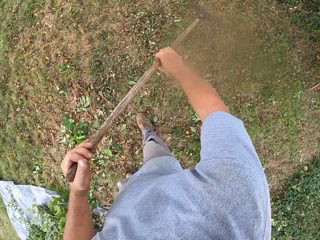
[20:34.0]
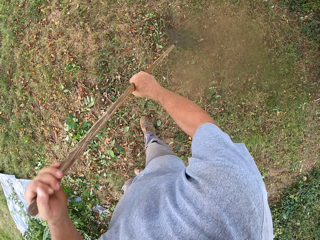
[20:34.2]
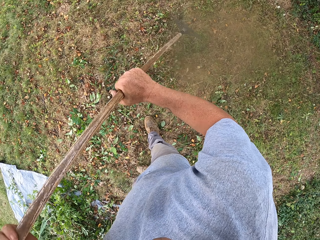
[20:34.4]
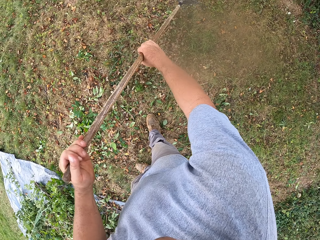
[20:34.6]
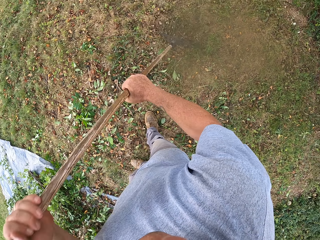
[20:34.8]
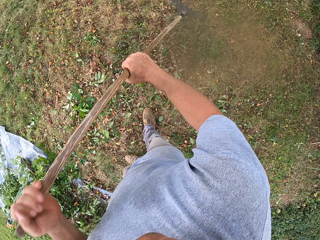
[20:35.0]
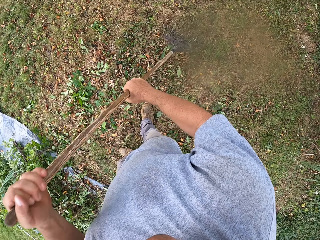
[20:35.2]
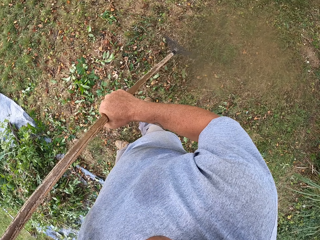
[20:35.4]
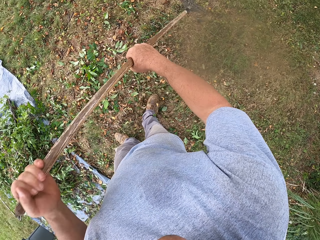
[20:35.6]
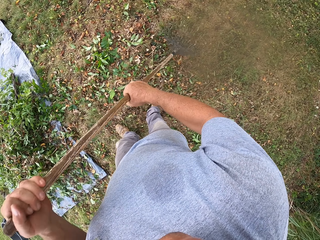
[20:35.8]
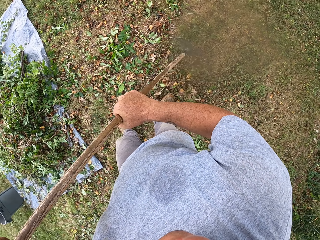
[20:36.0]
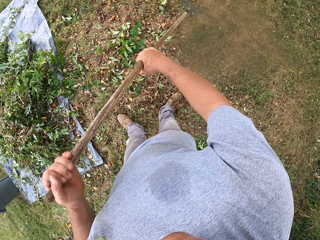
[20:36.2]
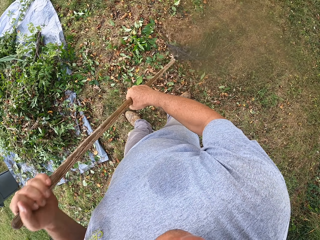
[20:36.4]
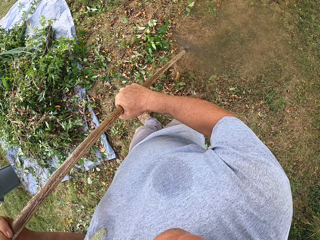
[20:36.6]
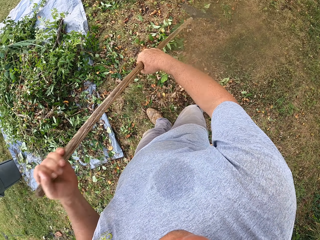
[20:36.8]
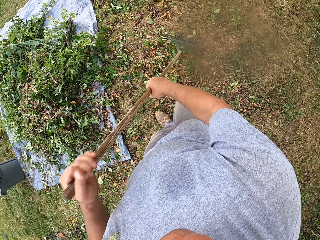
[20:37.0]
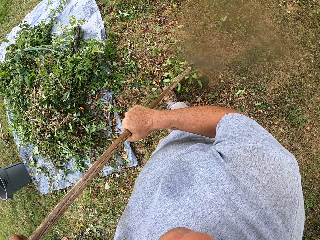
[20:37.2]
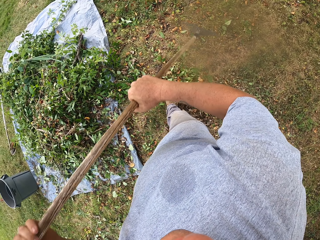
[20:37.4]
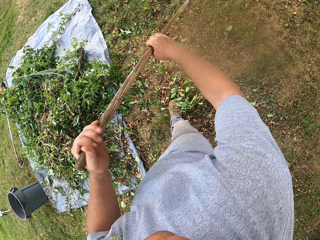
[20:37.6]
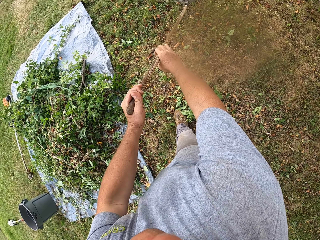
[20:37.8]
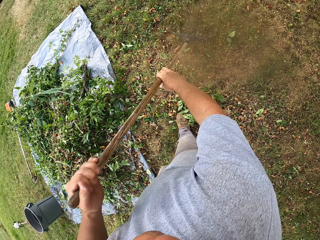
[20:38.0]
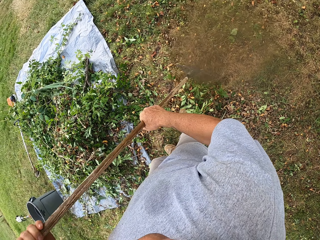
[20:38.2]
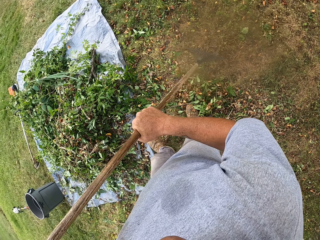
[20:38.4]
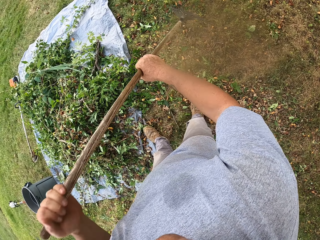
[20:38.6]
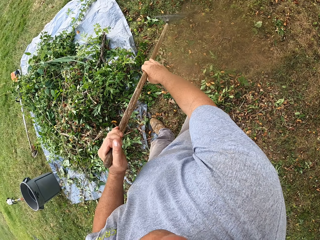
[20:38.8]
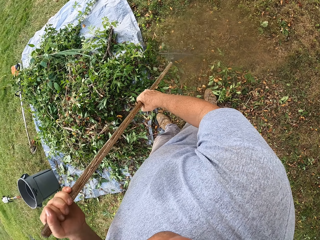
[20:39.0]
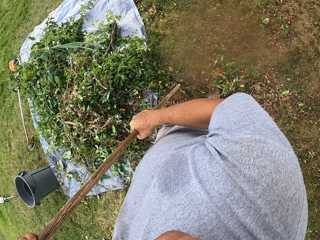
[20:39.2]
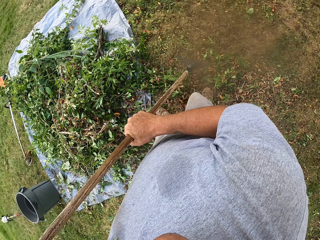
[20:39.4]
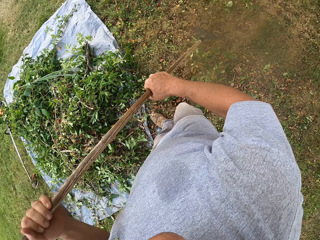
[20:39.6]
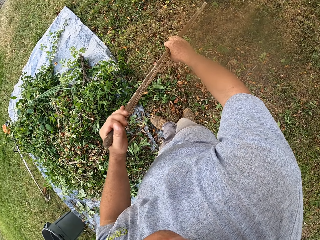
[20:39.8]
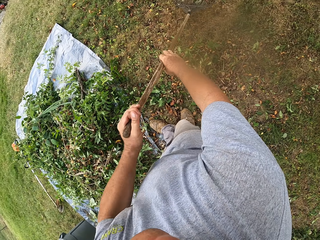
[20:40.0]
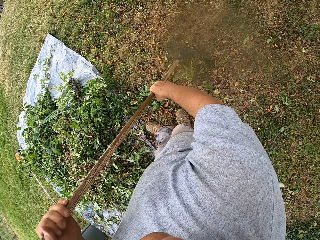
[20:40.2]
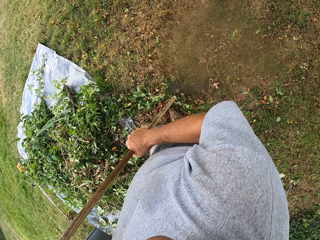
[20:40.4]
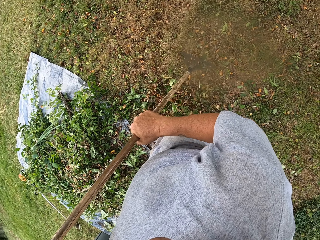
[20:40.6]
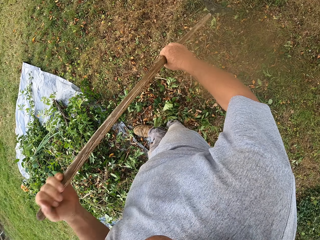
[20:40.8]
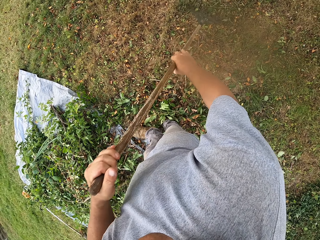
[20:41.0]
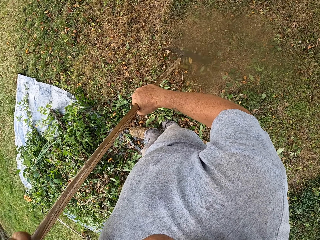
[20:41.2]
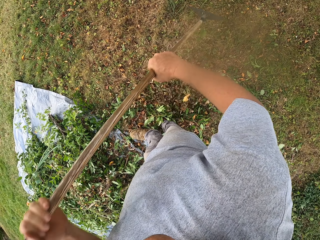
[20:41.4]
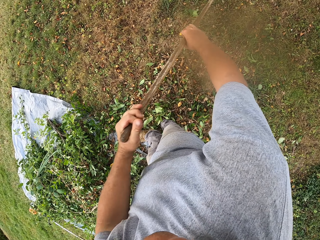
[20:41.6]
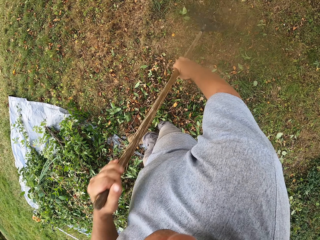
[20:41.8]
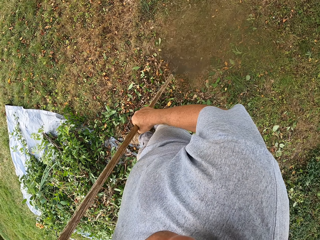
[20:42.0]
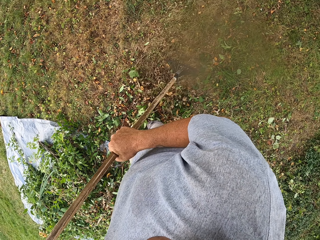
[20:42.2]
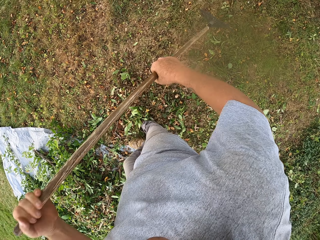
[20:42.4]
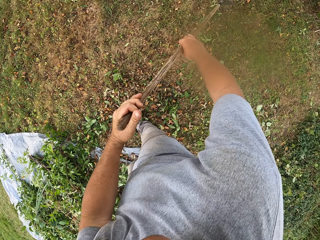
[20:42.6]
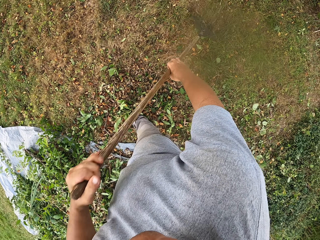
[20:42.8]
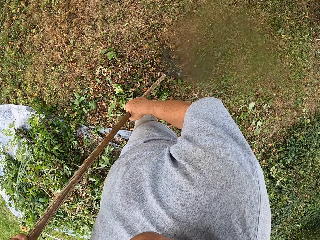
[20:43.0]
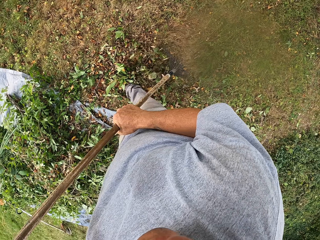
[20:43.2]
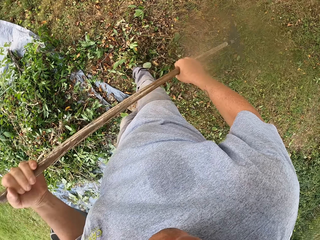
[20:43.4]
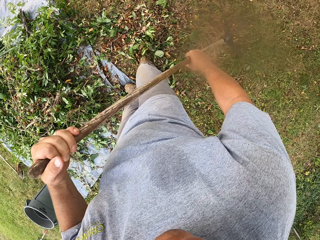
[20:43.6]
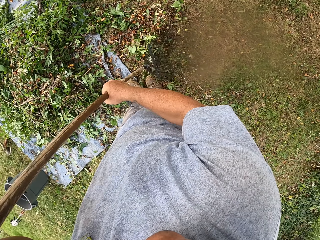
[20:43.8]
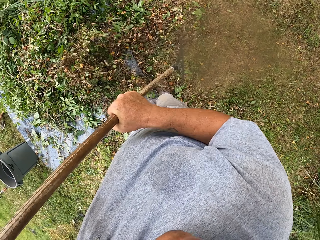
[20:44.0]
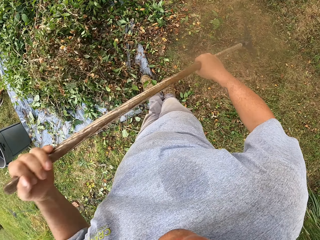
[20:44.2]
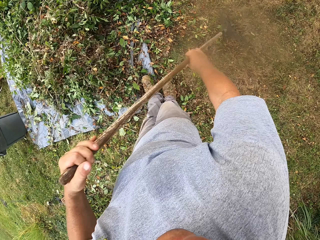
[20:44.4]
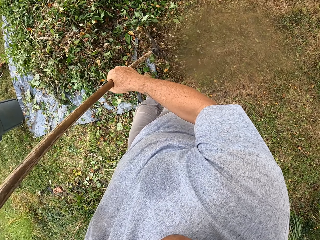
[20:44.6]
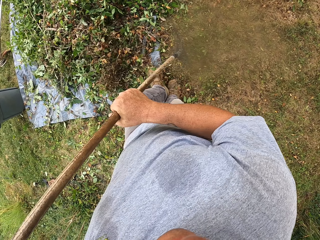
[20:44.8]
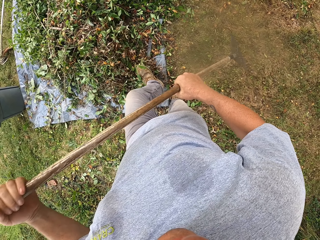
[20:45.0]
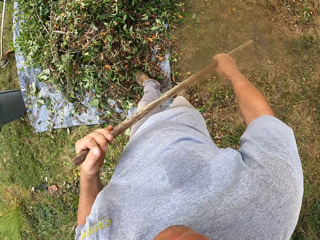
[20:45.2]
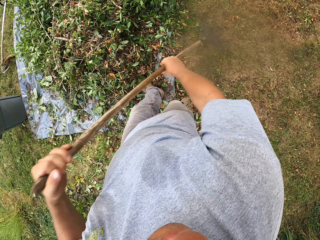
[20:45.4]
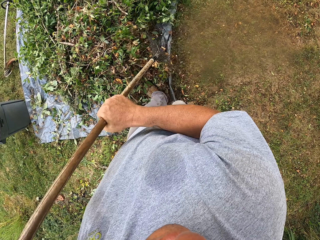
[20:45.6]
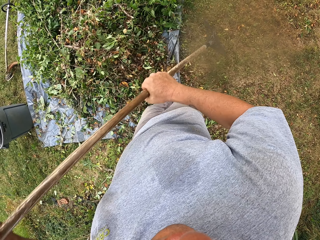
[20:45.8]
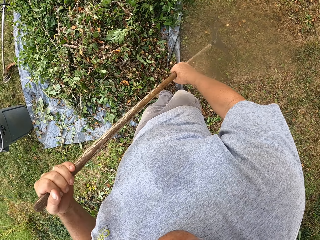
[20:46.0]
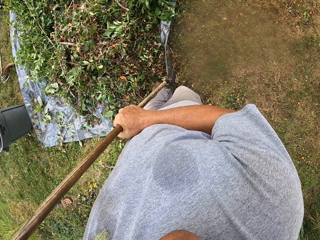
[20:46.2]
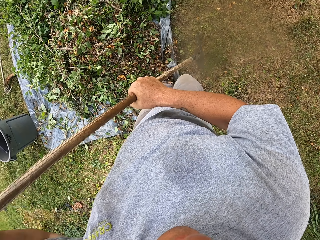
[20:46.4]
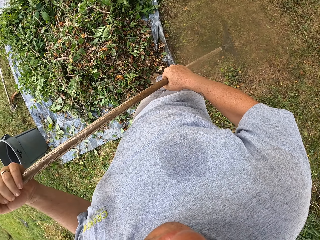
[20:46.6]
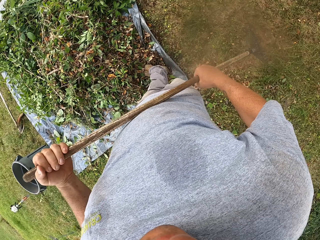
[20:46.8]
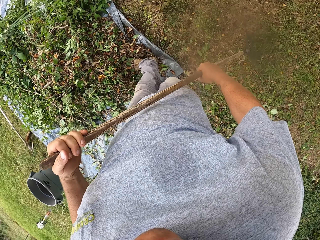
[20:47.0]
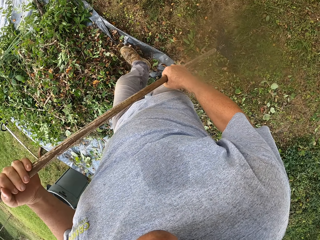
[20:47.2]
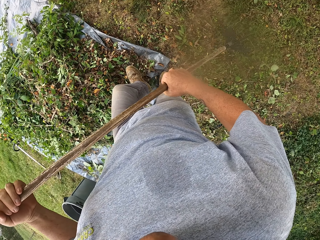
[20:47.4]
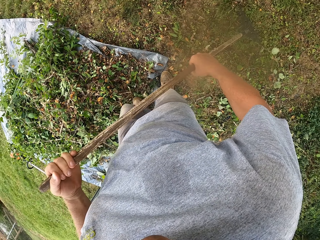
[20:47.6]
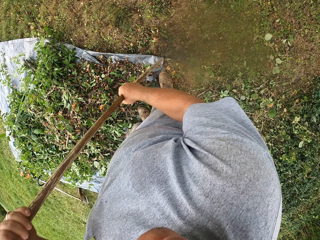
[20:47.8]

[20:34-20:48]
The camera wearer gathers leaves with a rake. They gather the leaves with the rake on the sack.

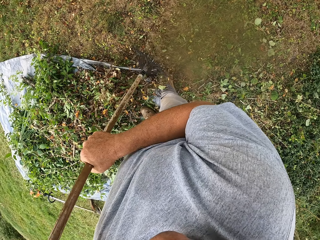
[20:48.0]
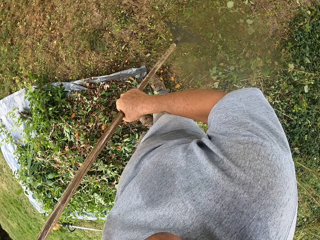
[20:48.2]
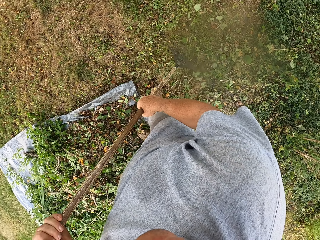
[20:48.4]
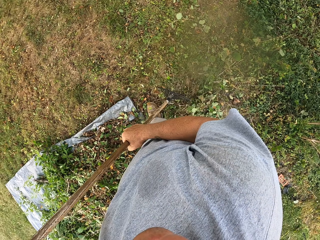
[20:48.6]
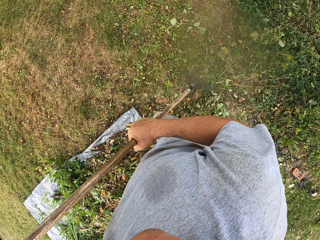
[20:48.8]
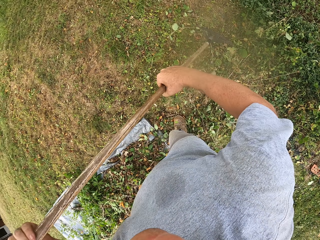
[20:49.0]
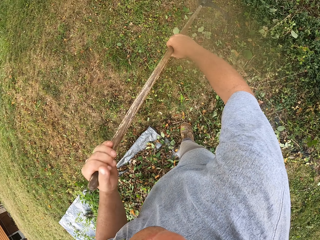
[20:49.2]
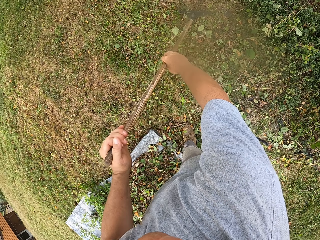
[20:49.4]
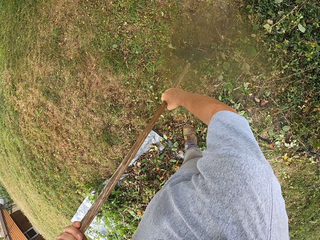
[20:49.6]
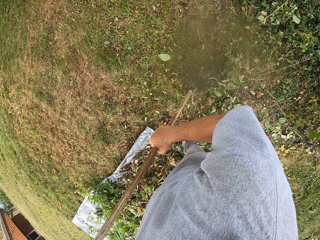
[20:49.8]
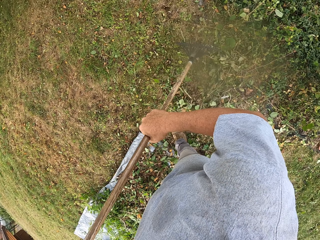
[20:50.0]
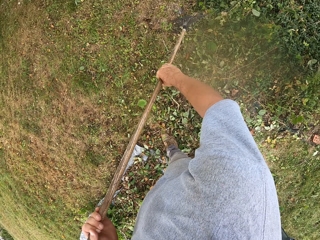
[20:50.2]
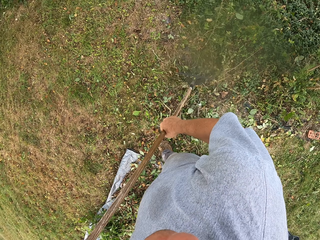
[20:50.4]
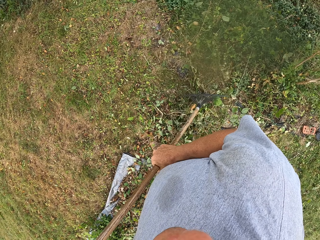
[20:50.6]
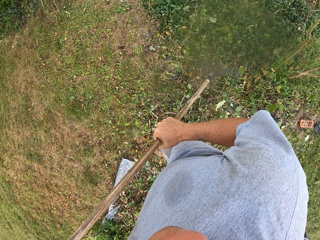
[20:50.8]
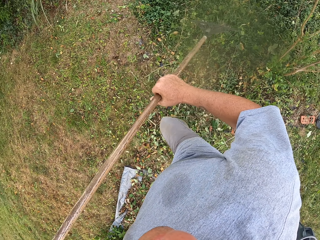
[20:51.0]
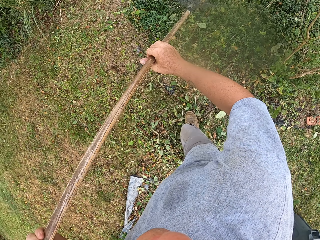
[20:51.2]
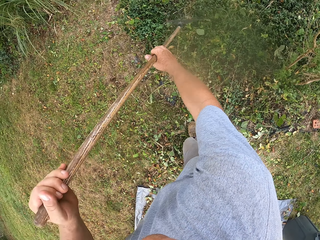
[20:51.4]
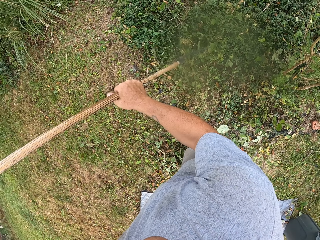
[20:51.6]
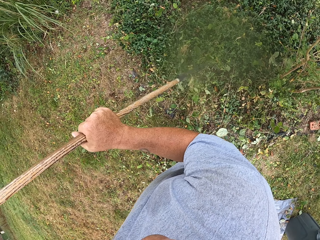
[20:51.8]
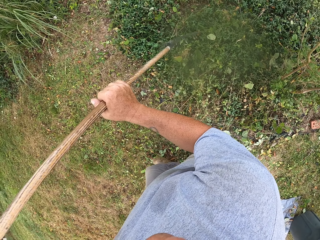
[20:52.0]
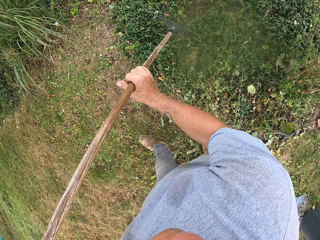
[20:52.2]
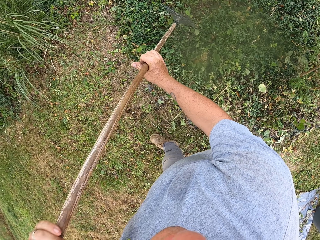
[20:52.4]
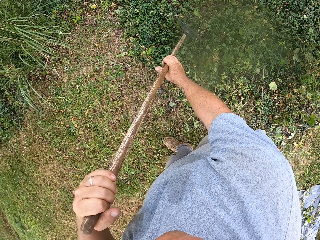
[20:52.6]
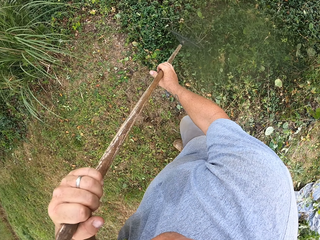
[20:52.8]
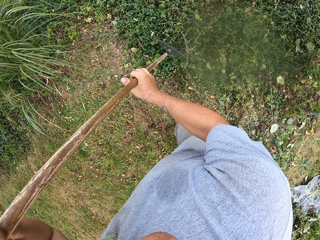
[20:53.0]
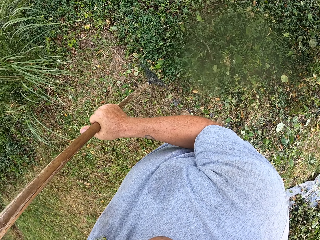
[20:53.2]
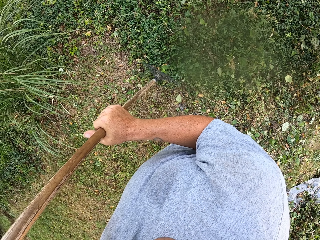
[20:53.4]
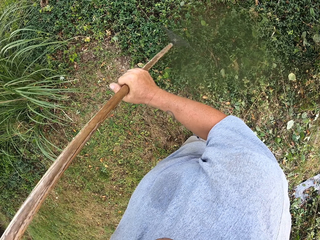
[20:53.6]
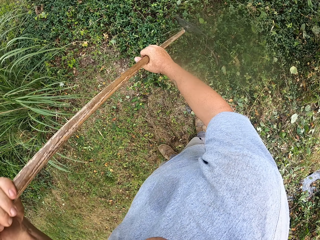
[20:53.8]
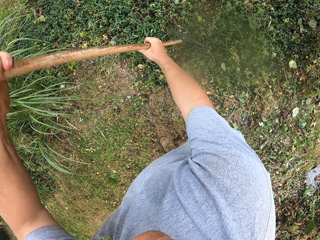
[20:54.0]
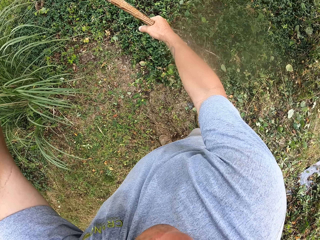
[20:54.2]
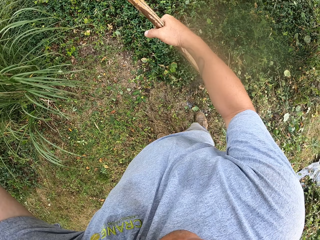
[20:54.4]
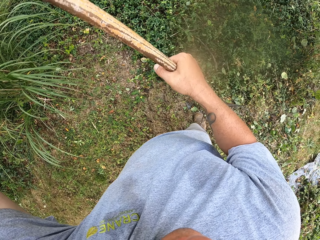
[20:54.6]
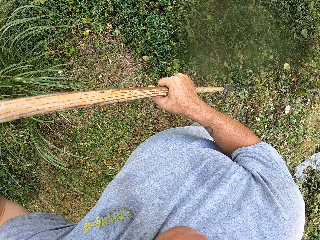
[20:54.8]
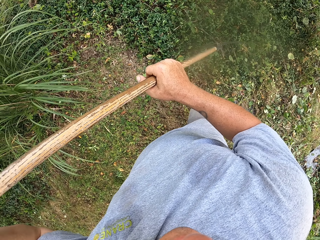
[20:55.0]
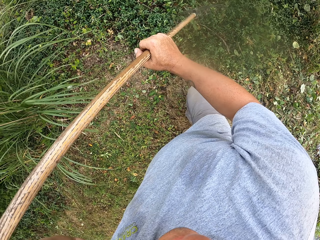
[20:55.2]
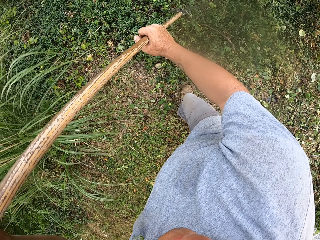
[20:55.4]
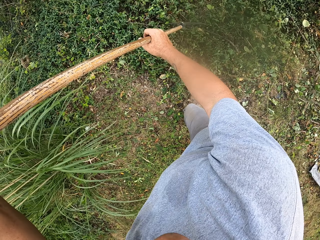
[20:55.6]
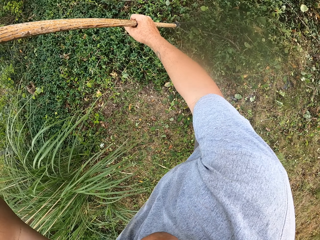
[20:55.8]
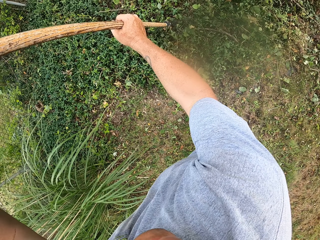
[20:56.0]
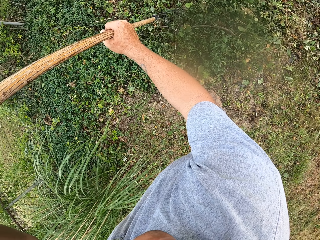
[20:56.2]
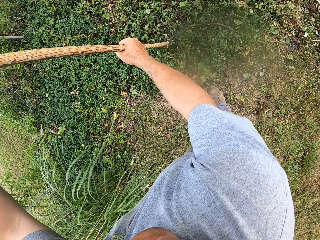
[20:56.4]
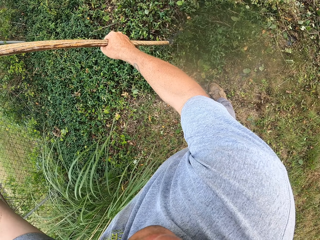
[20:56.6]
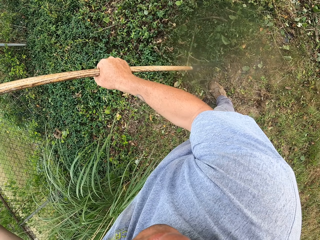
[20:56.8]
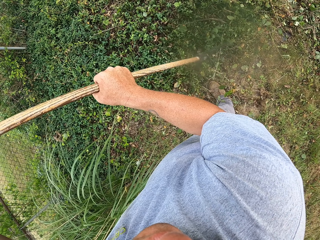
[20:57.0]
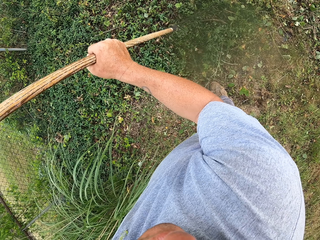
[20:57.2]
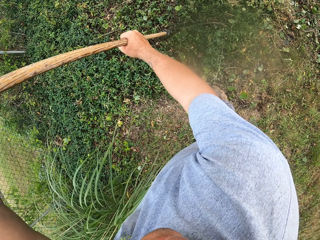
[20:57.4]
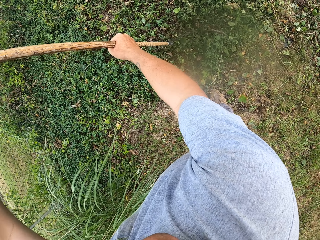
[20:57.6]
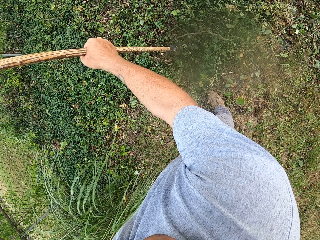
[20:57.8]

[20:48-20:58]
The camera wearer gathers leaves with a rake.
